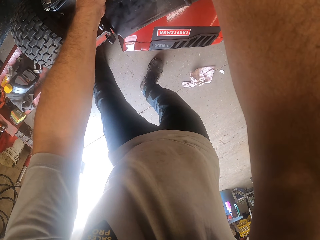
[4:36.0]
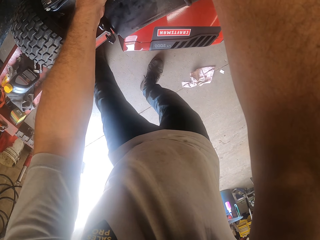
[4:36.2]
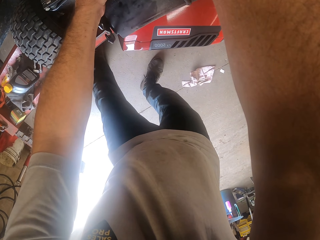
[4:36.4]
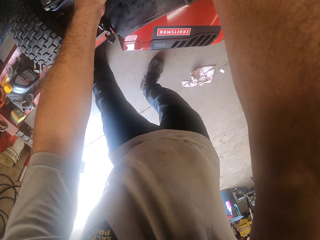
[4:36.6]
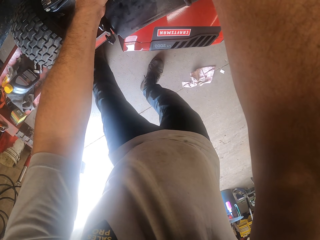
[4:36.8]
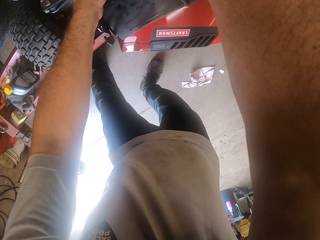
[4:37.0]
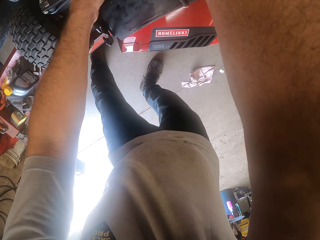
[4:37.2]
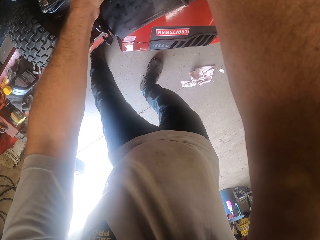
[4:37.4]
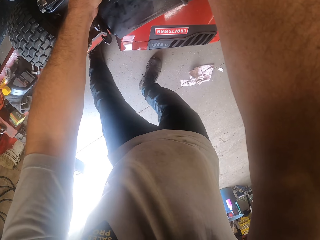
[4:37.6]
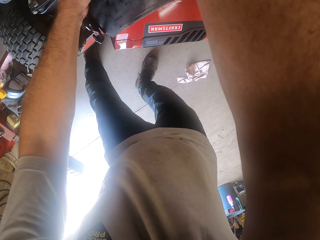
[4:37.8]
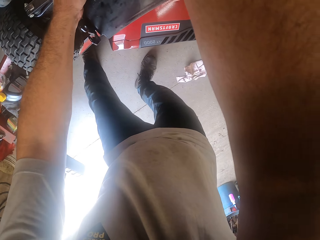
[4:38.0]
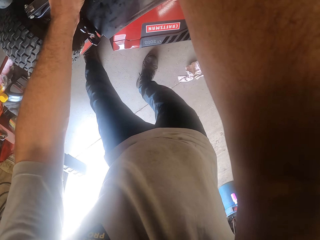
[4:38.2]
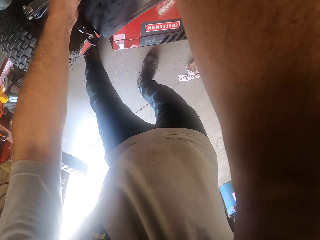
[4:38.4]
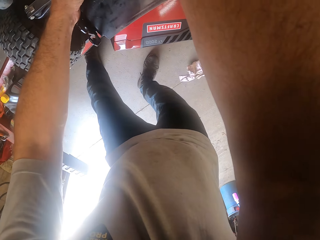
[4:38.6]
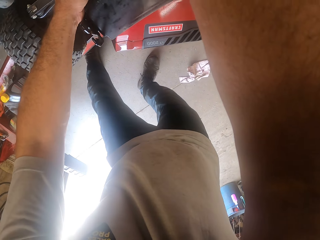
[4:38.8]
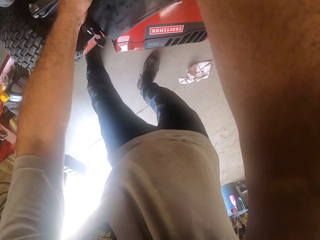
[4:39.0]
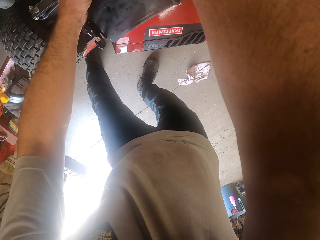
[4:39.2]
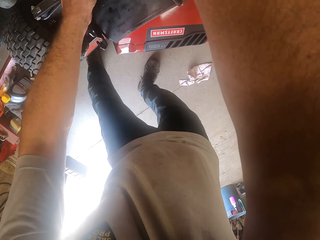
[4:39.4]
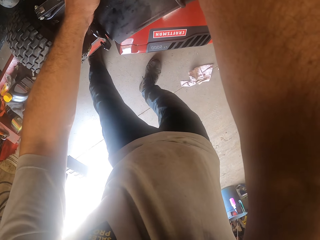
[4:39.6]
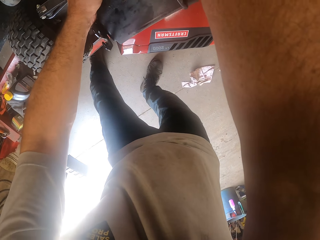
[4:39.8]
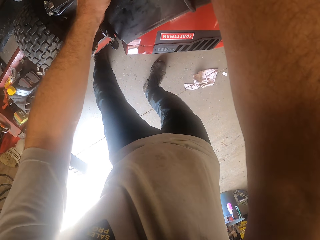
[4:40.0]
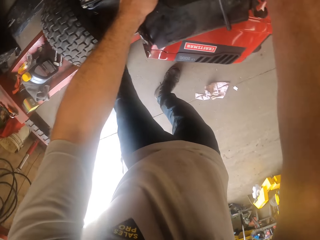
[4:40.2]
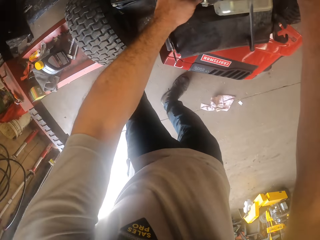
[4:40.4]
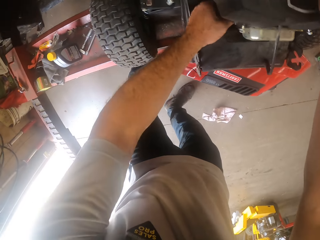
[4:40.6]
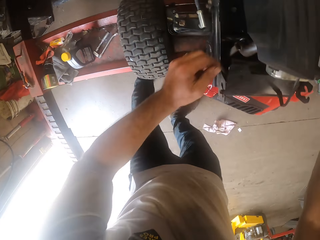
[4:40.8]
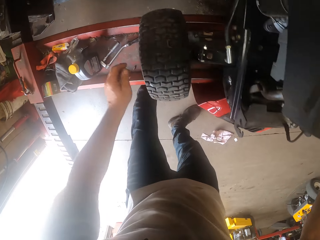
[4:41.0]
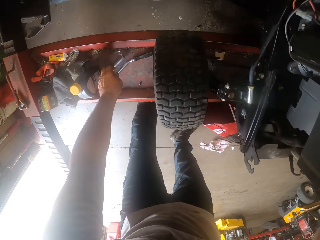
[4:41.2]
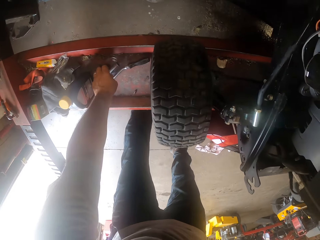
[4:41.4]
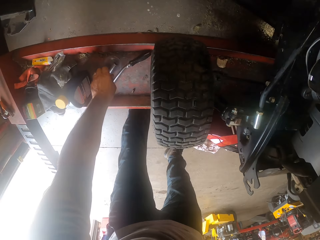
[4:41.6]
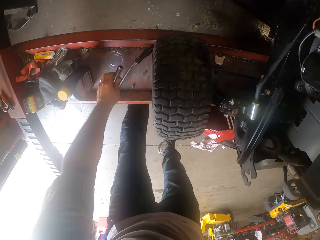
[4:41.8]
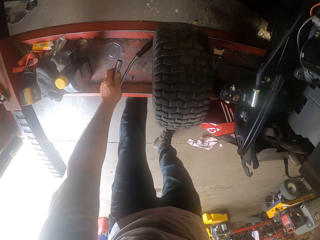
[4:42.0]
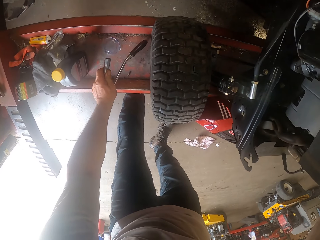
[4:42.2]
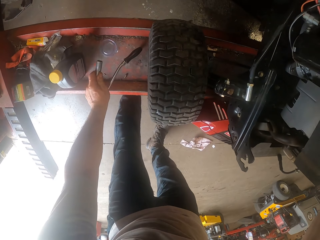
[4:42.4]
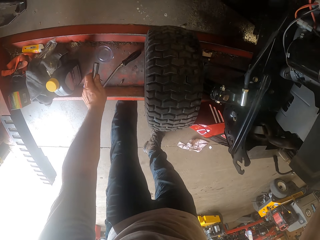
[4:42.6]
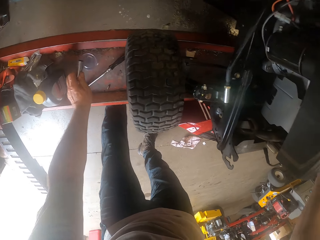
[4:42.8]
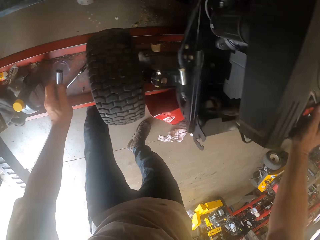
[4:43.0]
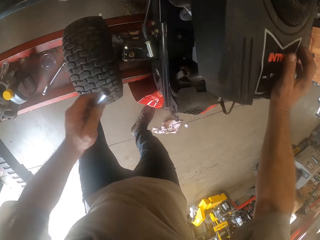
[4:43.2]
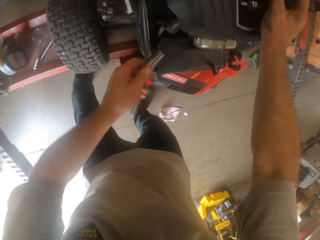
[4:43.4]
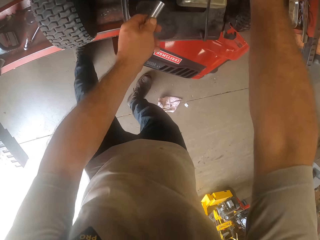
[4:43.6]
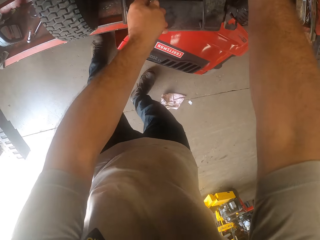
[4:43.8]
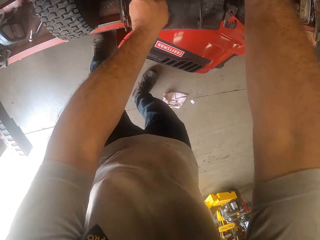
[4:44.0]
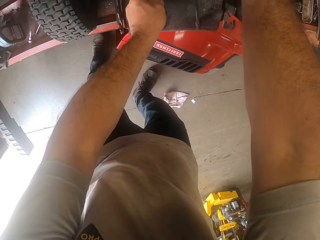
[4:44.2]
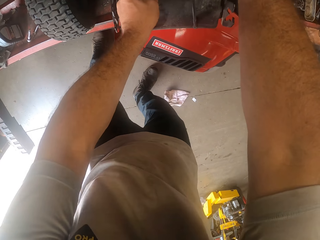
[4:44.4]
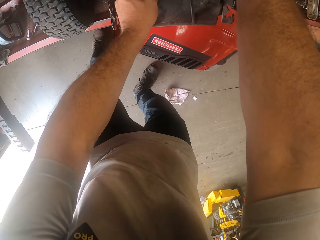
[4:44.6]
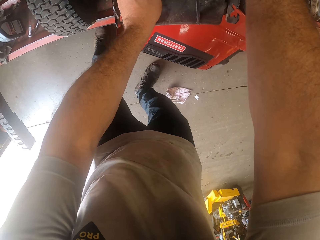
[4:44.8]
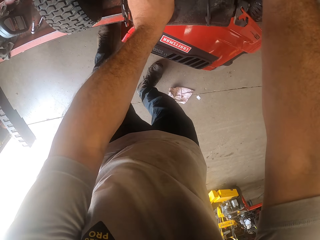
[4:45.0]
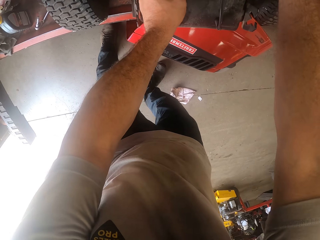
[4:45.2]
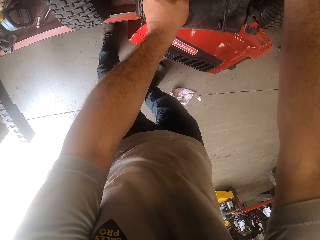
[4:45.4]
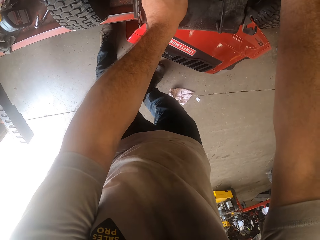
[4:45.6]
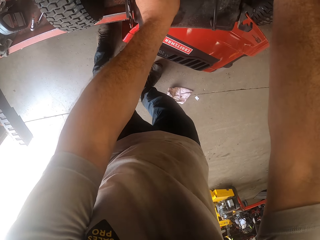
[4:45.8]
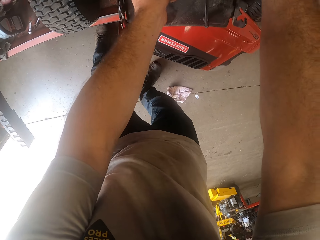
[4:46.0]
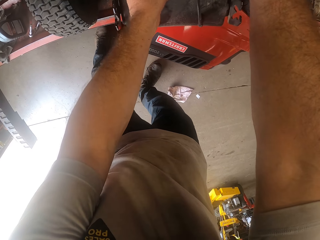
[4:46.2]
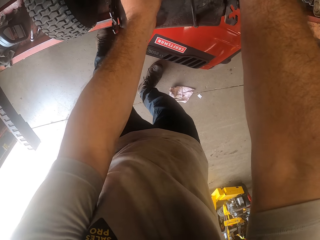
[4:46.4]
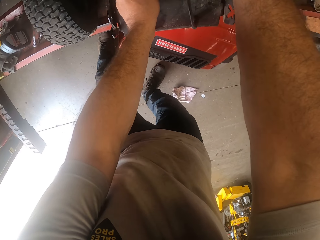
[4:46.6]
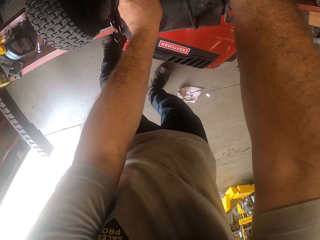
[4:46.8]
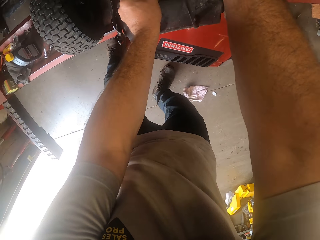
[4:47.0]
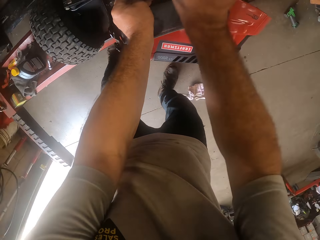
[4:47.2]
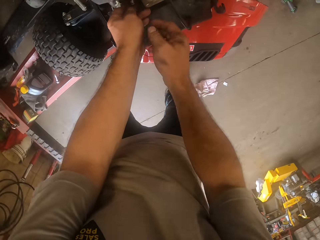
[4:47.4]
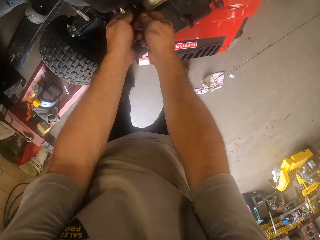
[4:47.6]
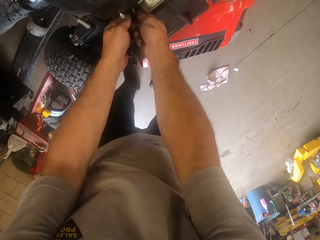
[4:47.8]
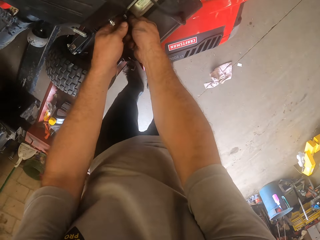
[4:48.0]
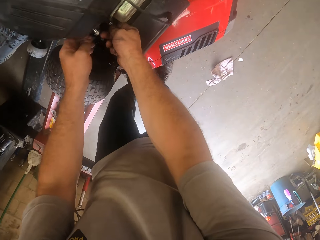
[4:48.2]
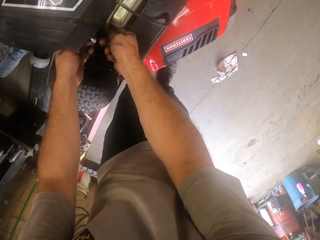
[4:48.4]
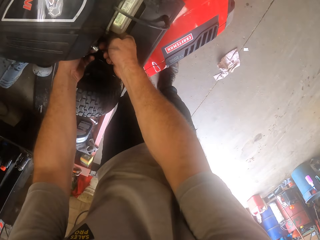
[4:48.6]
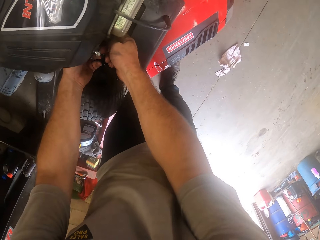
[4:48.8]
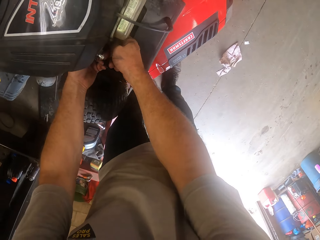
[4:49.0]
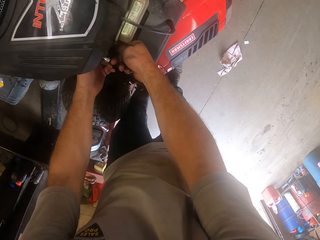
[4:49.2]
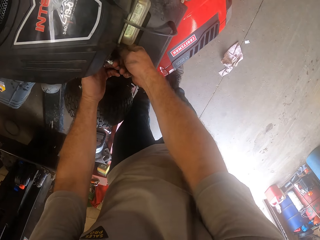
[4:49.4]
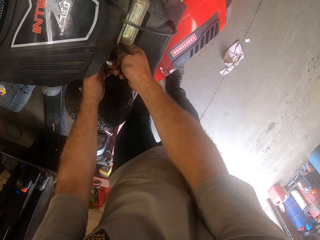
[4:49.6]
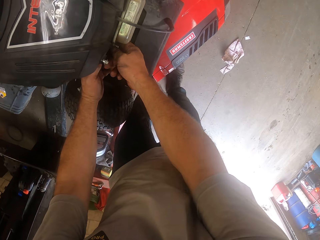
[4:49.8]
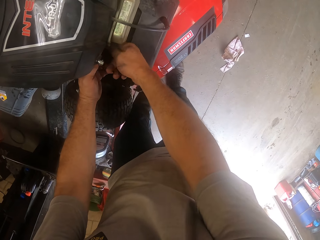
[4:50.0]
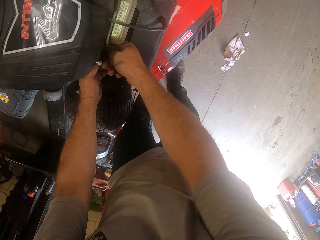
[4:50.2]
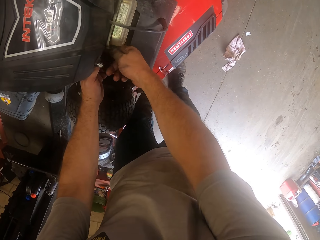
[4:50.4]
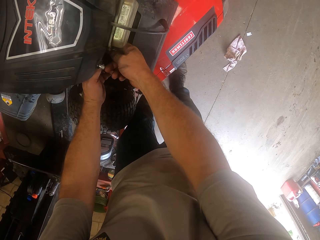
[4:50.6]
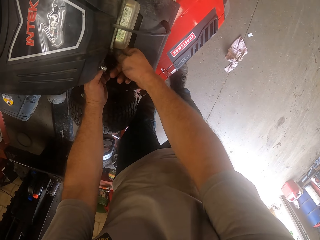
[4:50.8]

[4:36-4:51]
The camera wearer removes the bolt tightener from the wrench on the work bench with his left hand. He fixes the lawn mower. He attaches the bolt tightener to the lawn mower. He opens a nut in the lawn mower with both hands.

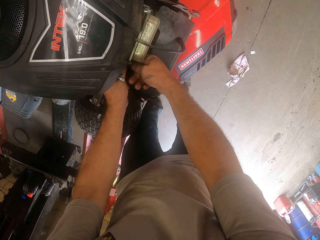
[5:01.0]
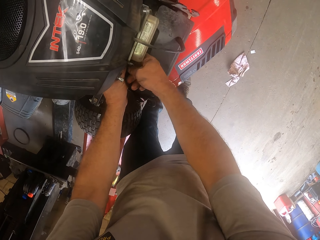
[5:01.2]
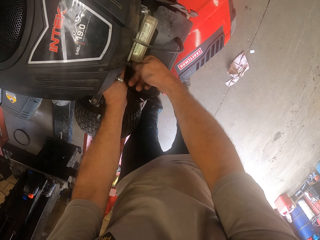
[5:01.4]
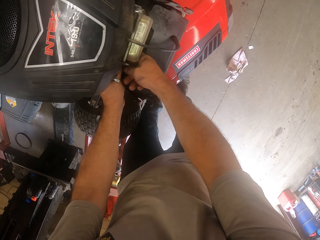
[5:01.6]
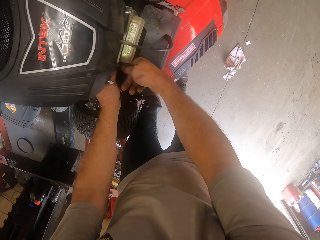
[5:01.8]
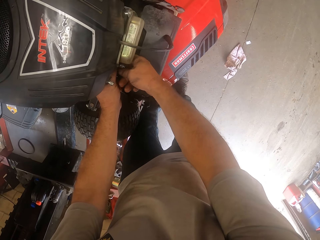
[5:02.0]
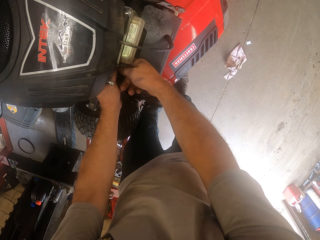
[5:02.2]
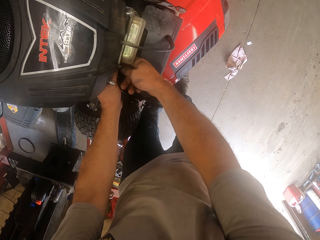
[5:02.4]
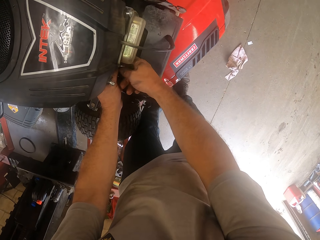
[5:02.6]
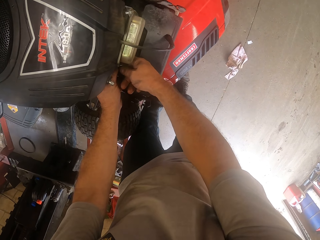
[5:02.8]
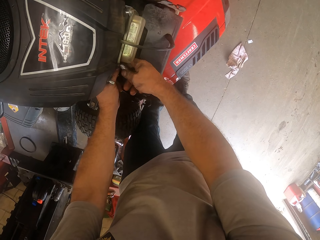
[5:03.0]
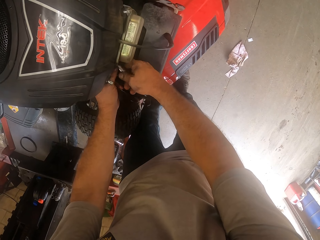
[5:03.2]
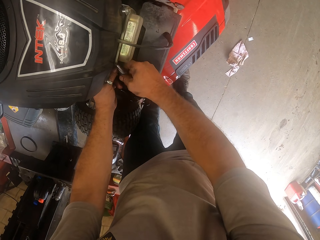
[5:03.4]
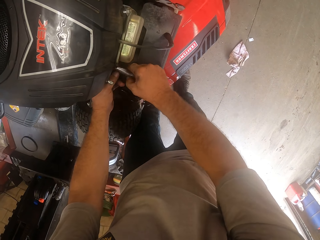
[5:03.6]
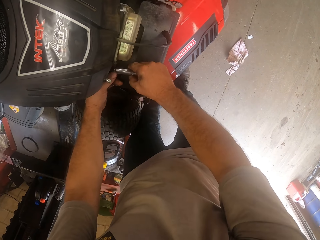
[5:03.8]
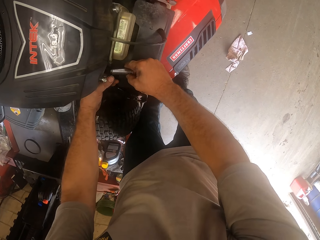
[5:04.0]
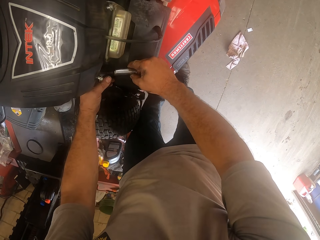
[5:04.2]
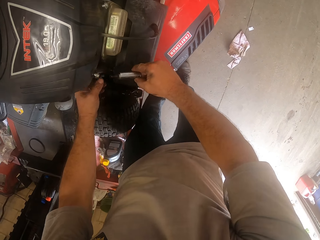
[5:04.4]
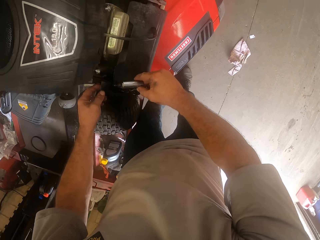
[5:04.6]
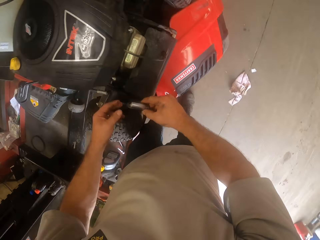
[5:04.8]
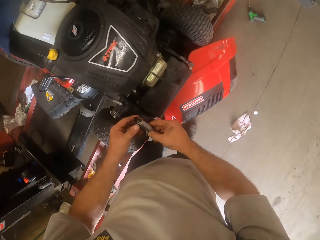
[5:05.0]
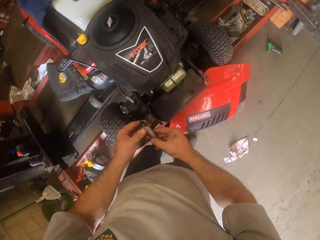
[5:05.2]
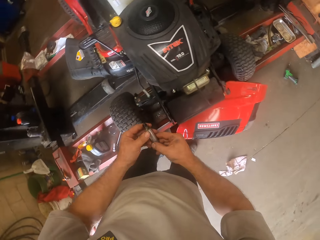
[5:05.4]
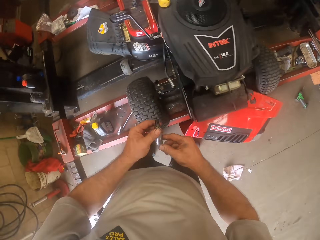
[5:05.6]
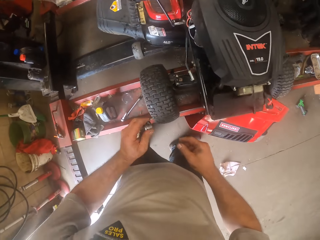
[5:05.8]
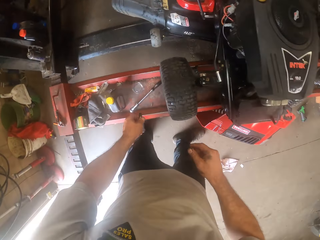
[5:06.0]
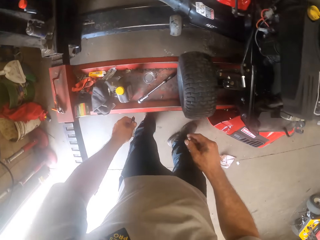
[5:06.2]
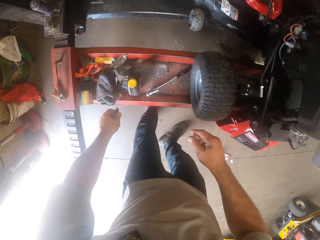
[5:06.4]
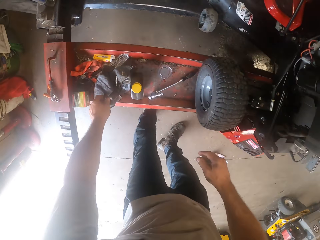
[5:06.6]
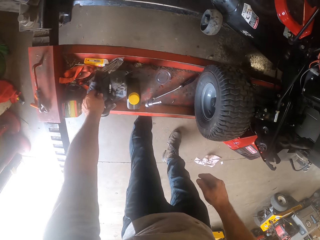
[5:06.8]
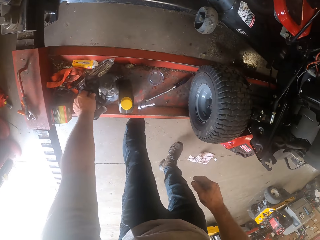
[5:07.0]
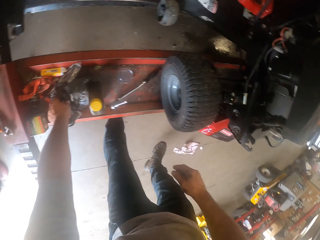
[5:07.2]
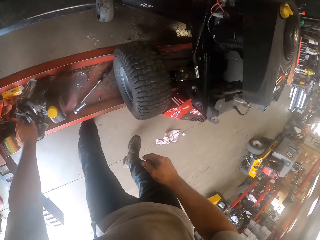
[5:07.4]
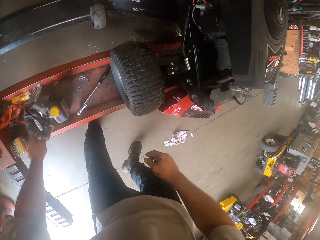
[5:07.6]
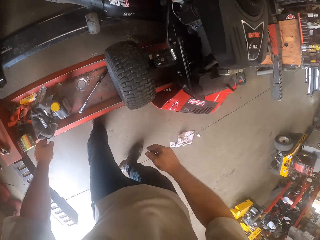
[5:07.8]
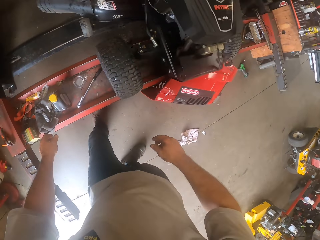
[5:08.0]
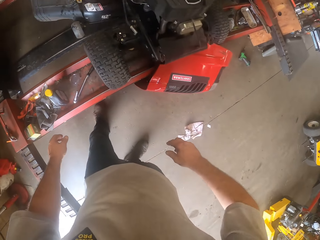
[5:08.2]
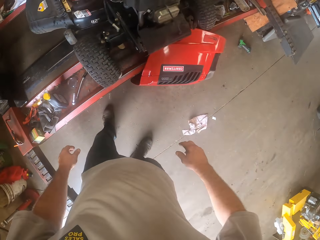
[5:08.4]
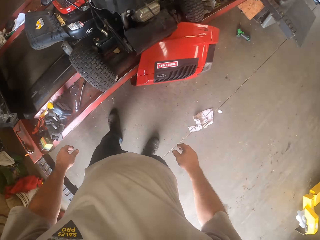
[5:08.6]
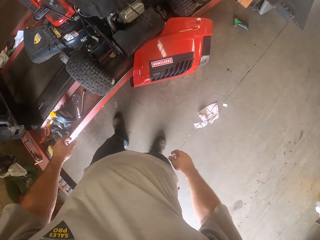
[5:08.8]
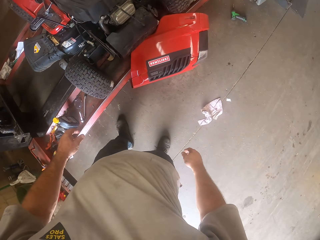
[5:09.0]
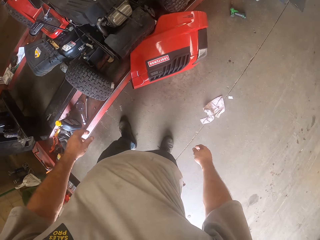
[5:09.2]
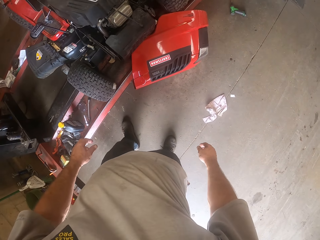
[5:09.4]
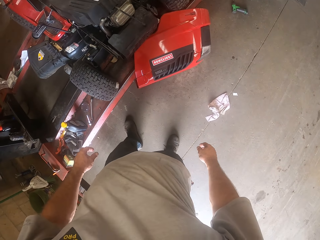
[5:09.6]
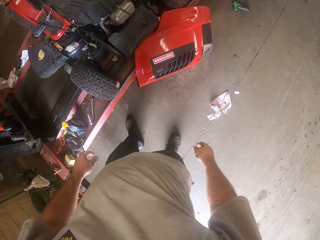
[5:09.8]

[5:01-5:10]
The camera wearer removes a nut from the lawn mower. He holds the nut with his left hand. He flicks the nut. He drops the metal on the workshop lift. He places the nut on the metal.
